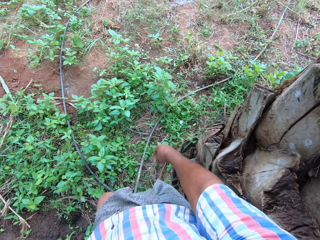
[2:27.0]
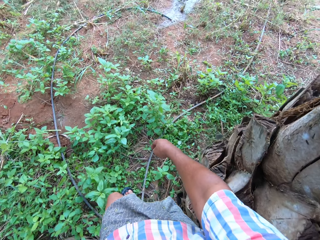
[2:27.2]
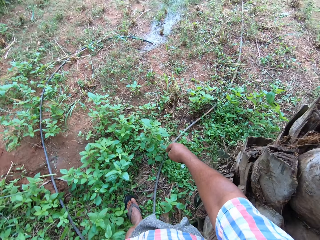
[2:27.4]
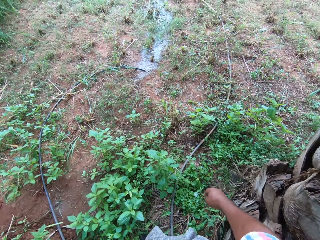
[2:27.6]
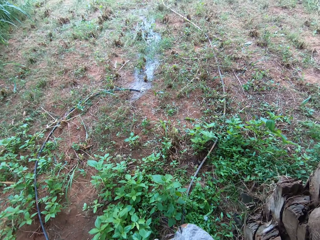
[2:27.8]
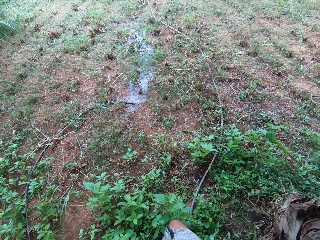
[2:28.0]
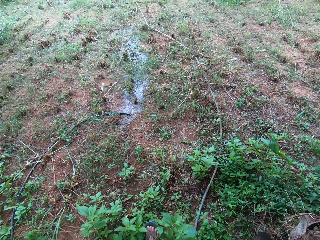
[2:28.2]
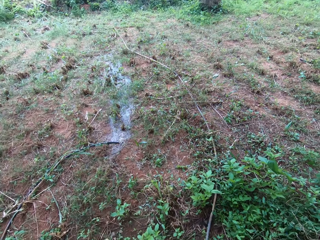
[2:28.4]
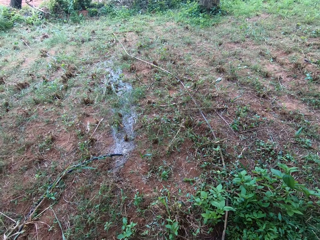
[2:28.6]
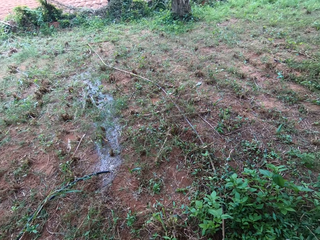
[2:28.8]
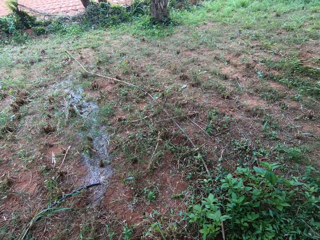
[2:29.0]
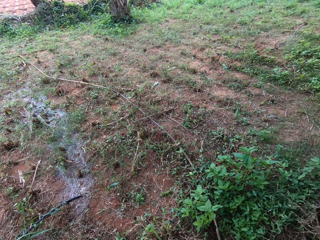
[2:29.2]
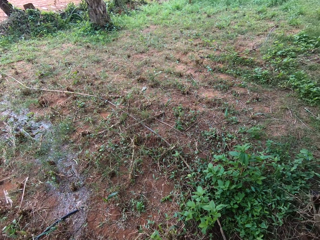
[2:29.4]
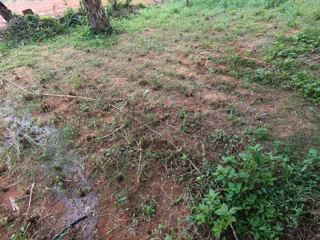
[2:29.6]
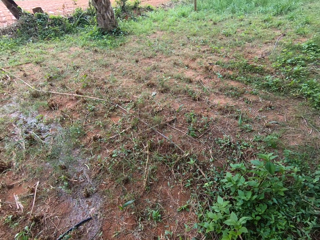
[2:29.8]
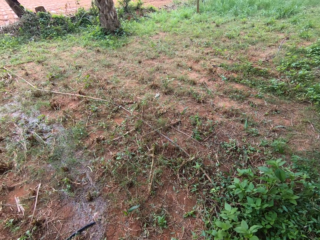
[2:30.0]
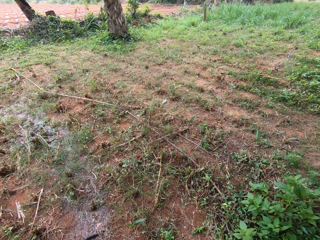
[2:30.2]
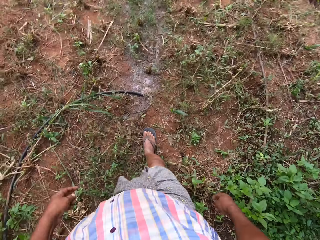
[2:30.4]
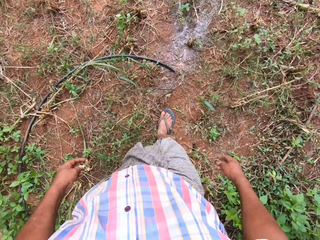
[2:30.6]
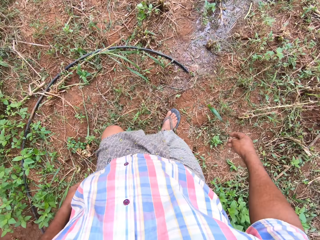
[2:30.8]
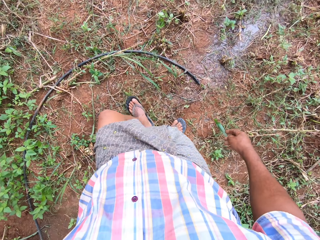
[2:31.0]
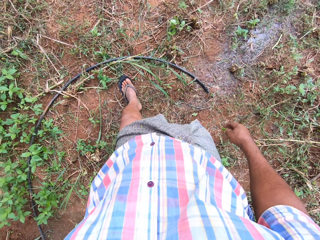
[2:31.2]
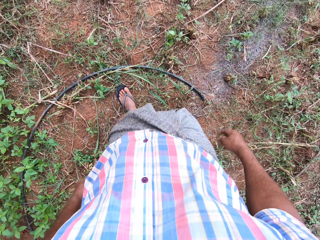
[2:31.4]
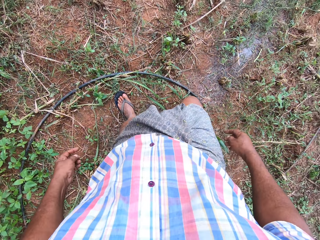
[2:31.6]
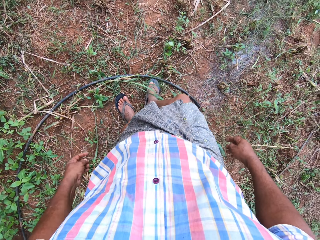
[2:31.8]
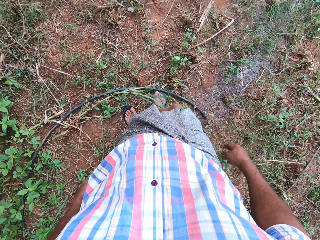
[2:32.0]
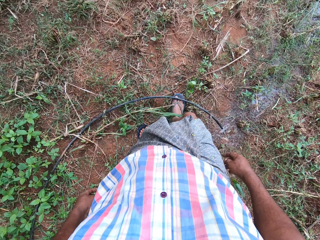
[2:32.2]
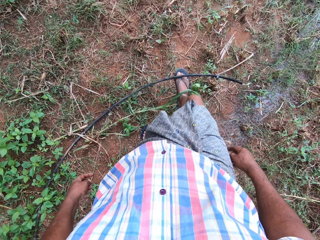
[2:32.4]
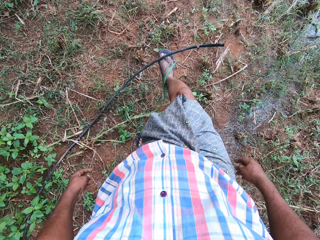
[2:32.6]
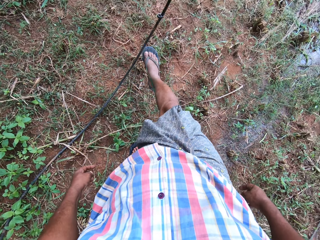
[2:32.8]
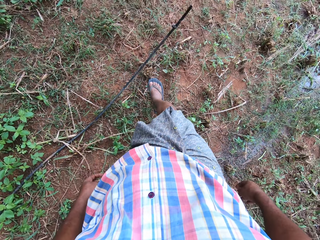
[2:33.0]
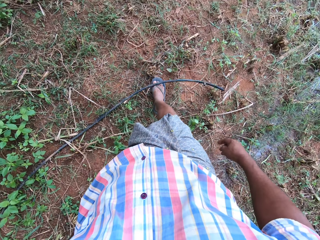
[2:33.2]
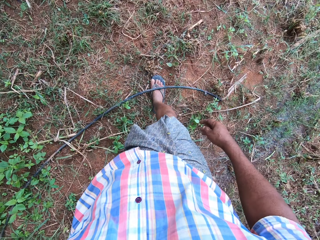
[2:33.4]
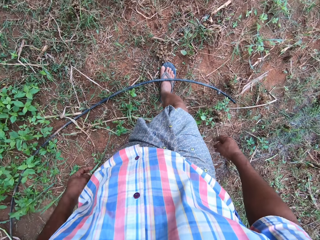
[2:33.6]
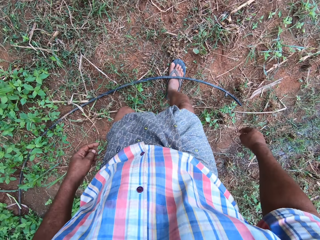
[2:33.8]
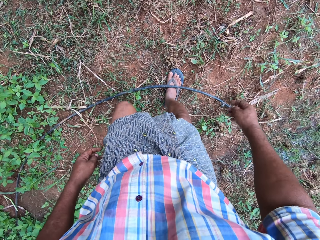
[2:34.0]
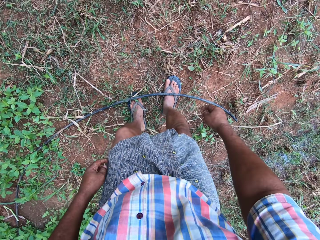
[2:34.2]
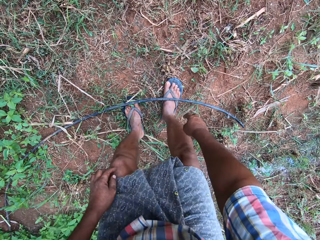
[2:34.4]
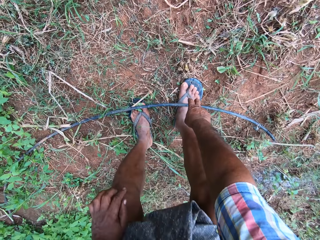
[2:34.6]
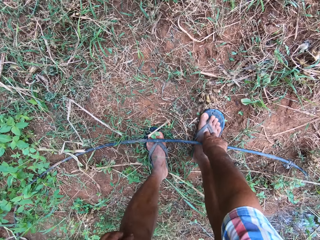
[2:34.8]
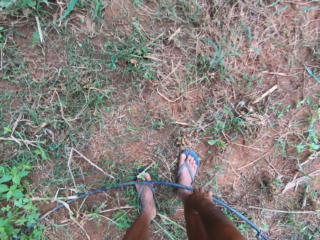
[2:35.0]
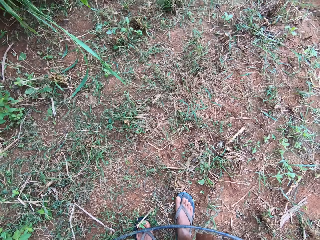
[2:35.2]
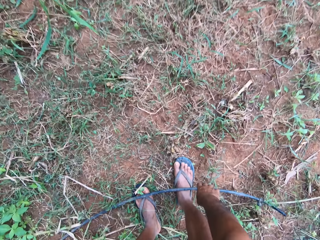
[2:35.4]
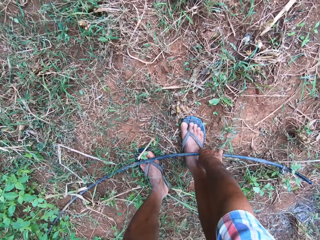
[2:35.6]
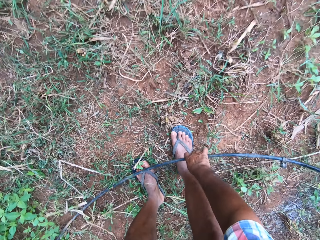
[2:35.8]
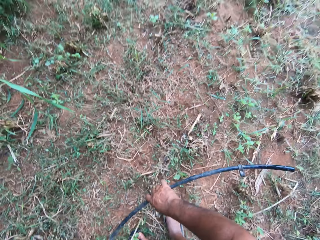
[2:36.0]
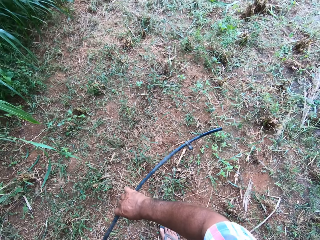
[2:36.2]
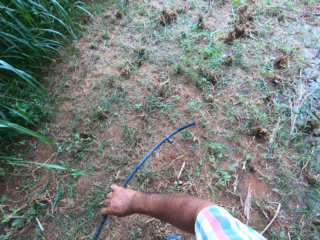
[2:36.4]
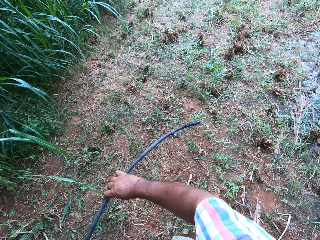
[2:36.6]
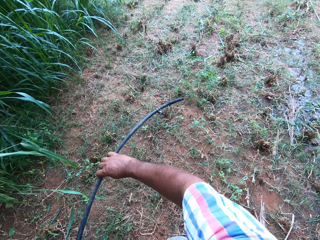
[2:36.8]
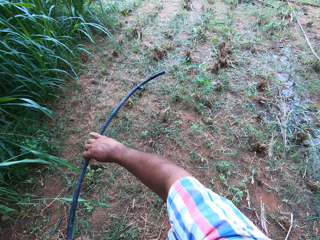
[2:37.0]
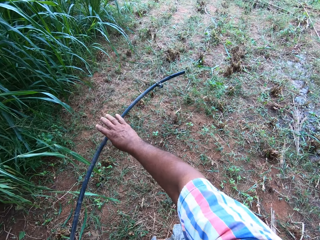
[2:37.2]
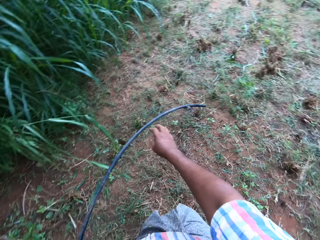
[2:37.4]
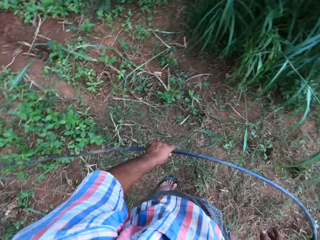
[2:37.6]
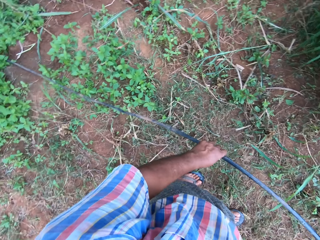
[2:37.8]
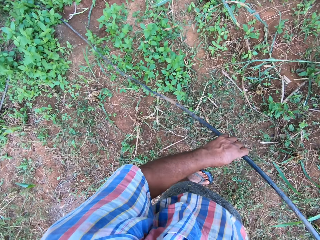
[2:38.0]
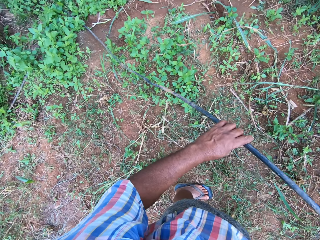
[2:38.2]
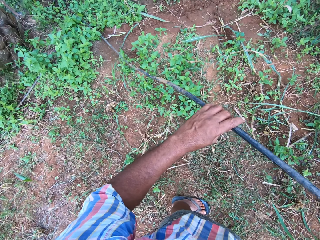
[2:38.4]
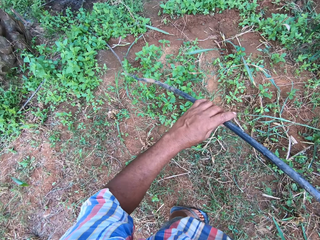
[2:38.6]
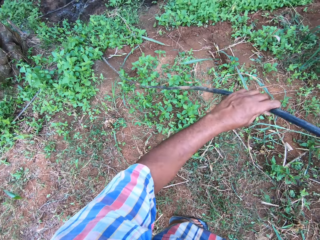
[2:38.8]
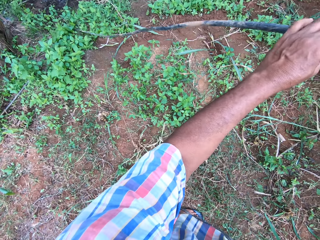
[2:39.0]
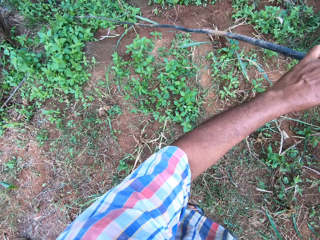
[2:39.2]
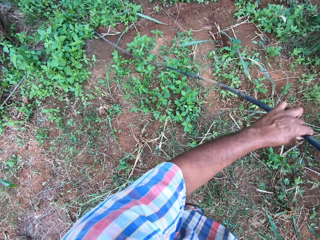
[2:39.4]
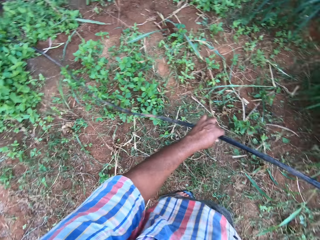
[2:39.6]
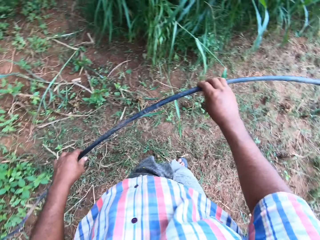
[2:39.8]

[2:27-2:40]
The camera wearer walks around the field. He pushes the water pipe. He picks up the pipe on the floor with his right hand. He holds the pipe with his left hand.

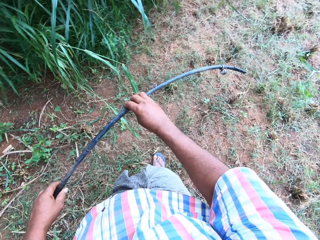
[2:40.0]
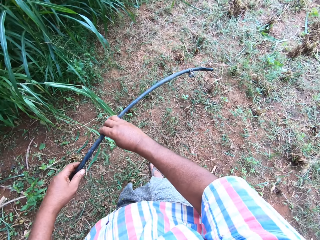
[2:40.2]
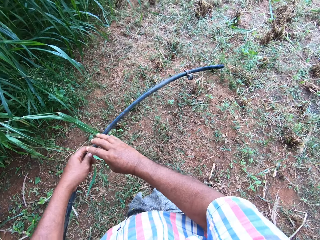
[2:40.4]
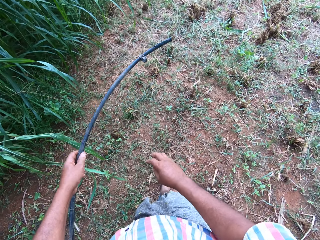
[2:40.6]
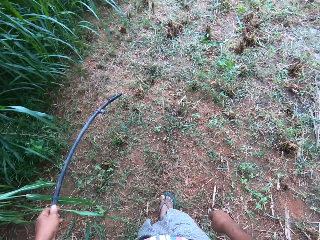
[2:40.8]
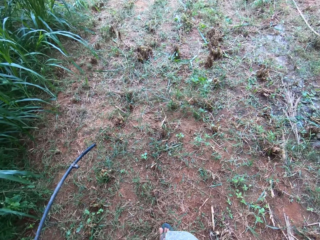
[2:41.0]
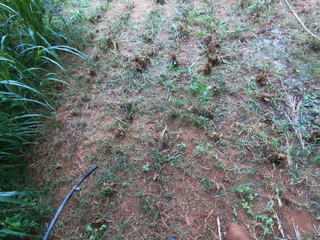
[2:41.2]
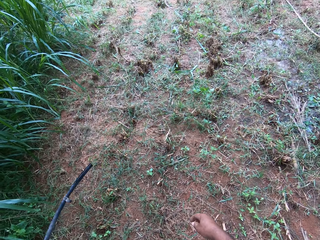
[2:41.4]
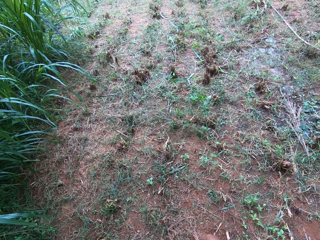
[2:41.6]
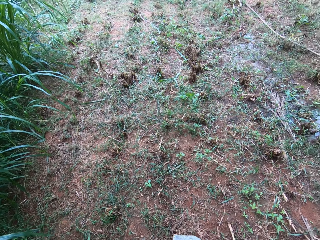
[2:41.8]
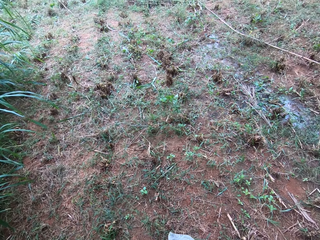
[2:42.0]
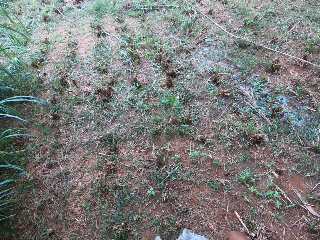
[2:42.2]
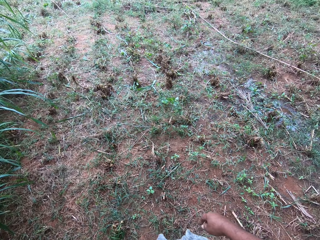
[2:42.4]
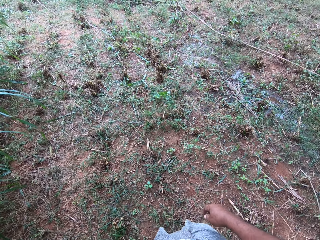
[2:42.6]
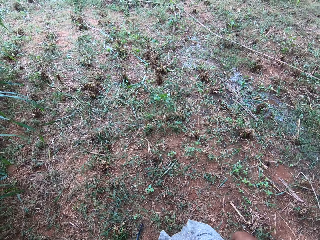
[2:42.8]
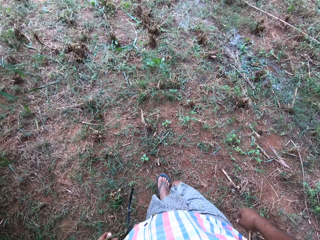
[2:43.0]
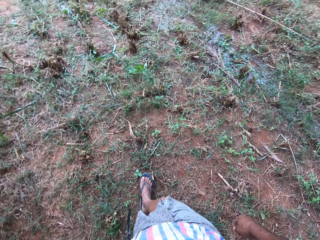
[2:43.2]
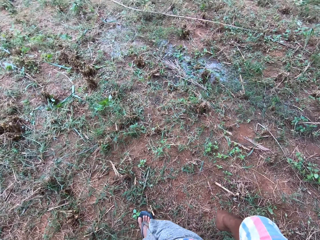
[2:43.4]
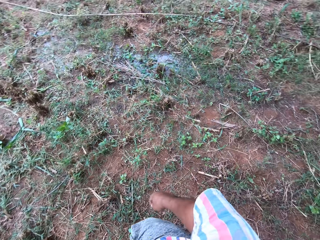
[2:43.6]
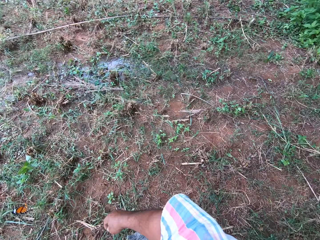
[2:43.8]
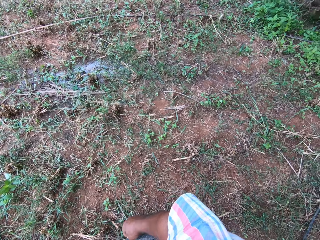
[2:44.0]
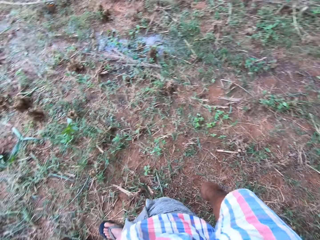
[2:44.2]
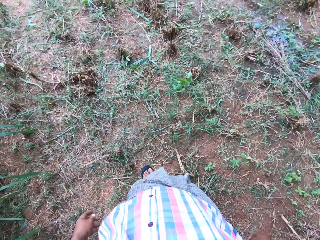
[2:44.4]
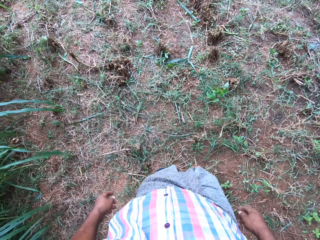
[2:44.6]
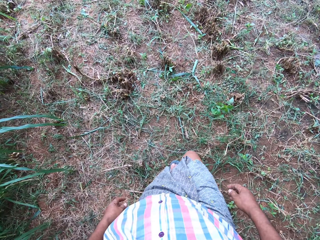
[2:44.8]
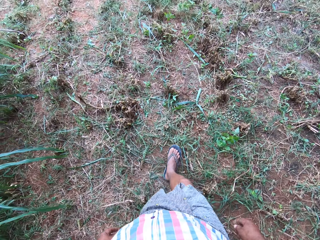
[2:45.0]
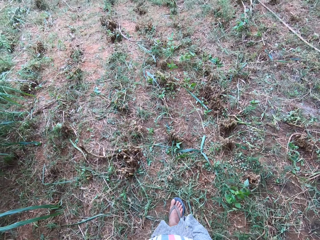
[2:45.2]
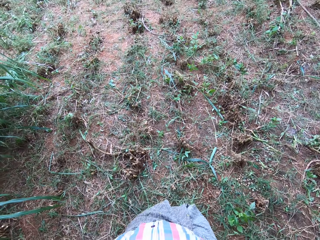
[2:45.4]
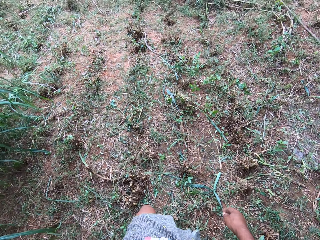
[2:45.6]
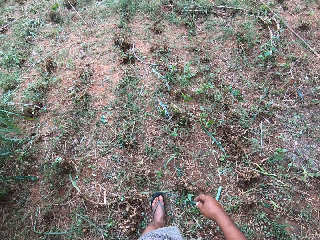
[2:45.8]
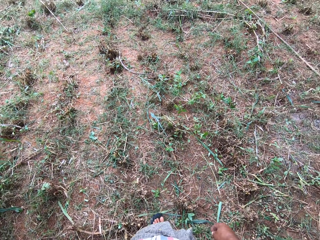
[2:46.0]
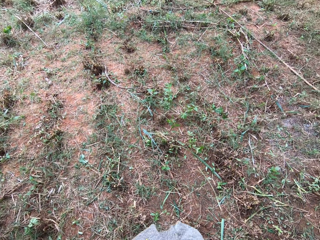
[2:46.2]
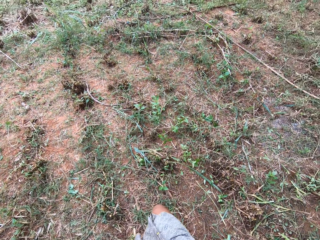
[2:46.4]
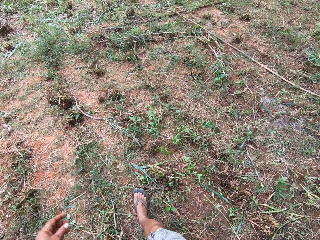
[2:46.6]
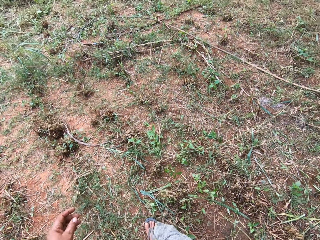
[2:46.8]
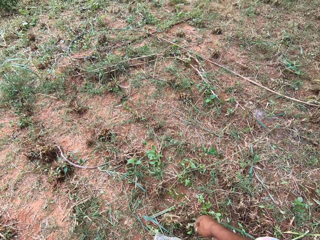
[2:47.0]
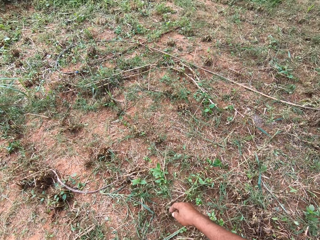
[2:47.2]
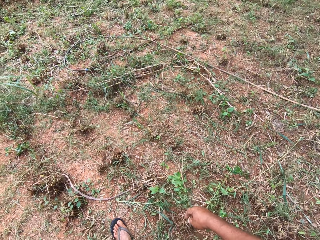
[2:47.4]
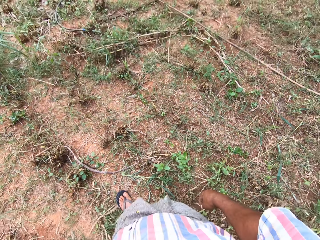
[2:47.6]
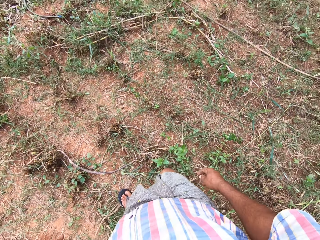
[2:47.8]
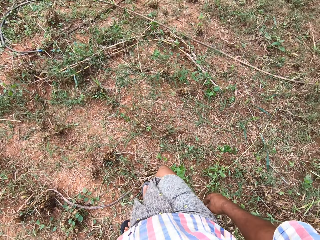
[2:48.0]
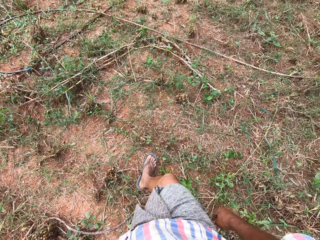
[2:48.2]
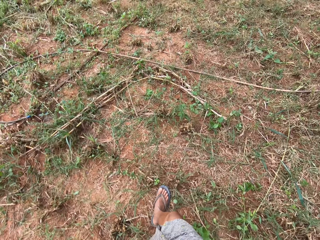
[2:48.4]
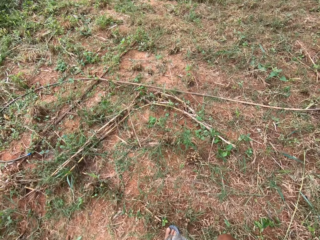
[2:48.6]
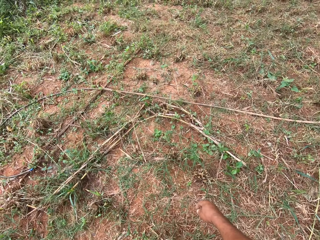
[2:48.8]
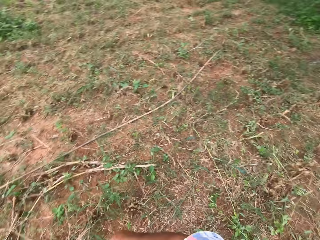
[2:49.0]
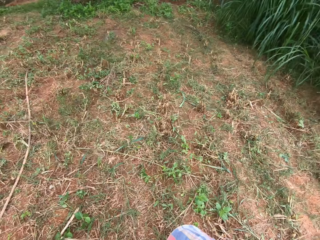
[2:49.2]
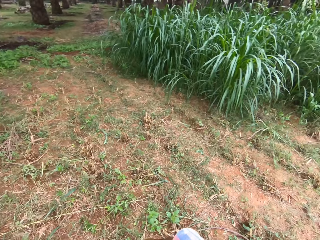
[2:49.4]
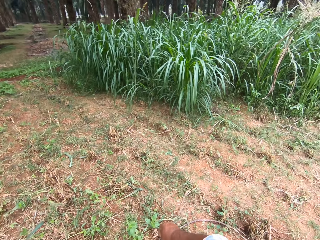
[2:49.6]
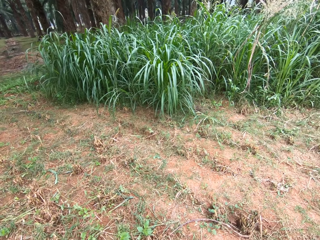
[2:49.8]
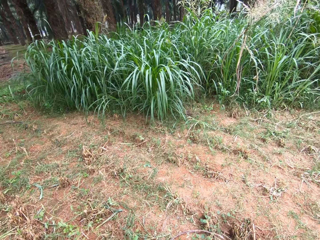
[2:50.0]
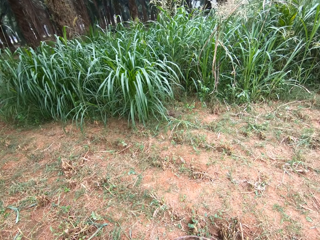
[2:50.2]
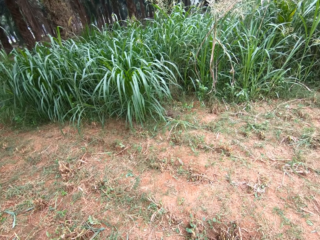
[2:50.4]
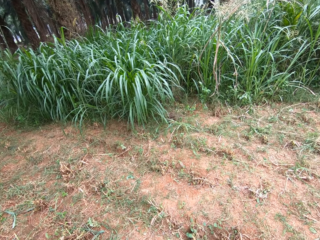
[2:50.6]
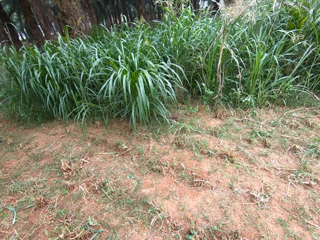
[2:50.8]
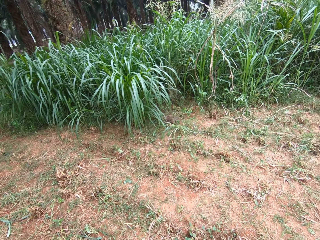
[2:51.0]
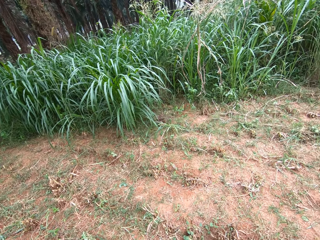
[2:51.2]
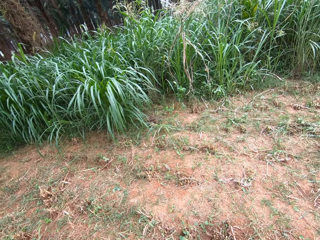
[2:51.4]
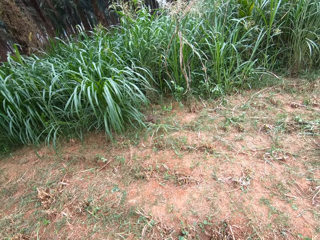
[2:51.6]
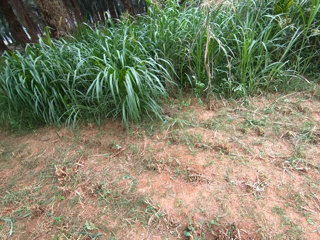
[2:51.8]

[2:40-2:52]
The camera wearer holds the pipe with his hands. He walks around the field and looks around the field.
